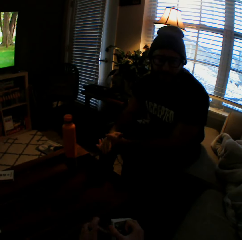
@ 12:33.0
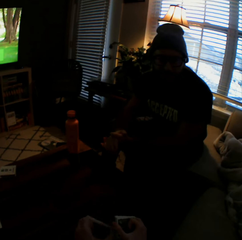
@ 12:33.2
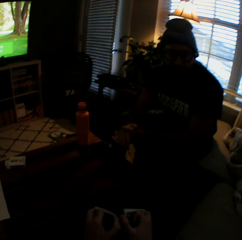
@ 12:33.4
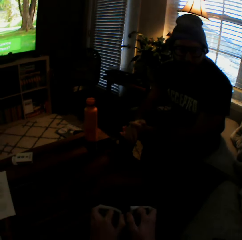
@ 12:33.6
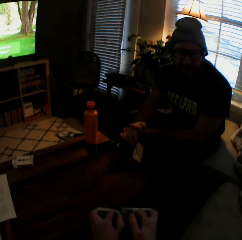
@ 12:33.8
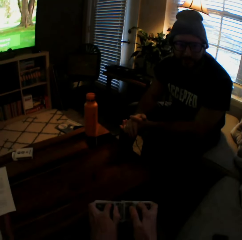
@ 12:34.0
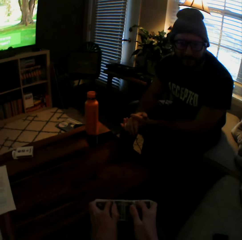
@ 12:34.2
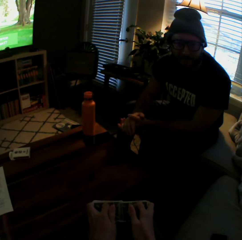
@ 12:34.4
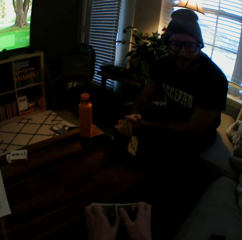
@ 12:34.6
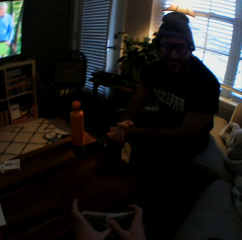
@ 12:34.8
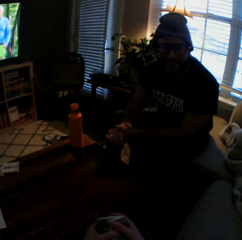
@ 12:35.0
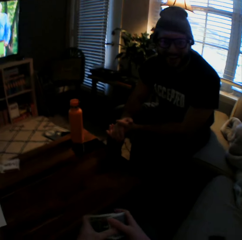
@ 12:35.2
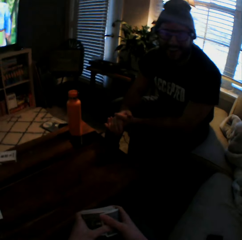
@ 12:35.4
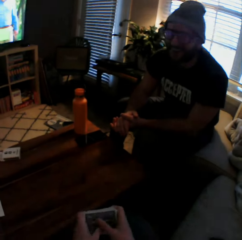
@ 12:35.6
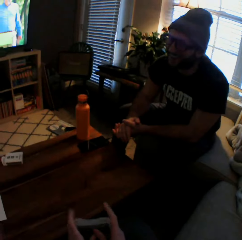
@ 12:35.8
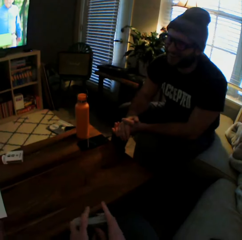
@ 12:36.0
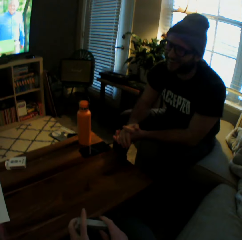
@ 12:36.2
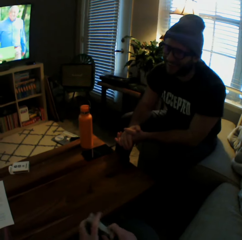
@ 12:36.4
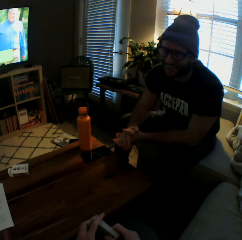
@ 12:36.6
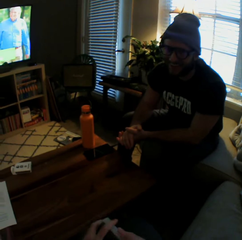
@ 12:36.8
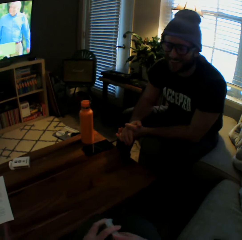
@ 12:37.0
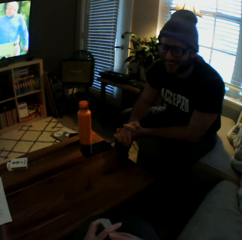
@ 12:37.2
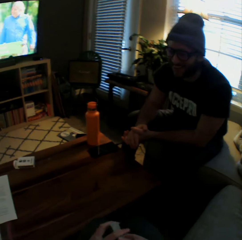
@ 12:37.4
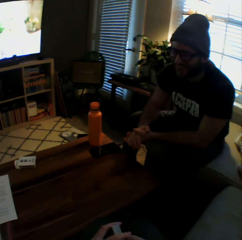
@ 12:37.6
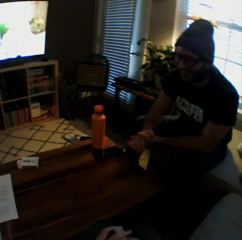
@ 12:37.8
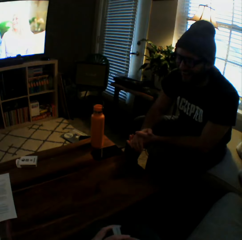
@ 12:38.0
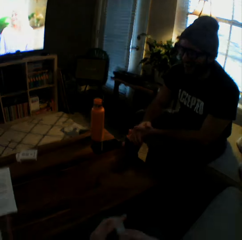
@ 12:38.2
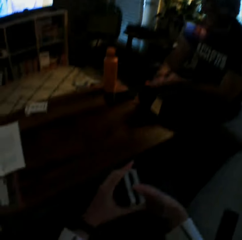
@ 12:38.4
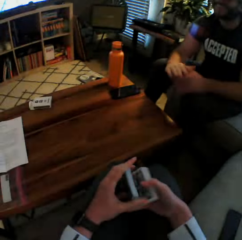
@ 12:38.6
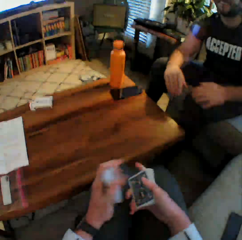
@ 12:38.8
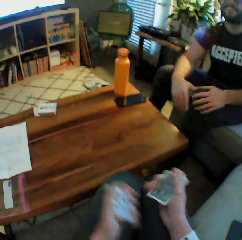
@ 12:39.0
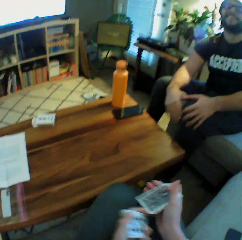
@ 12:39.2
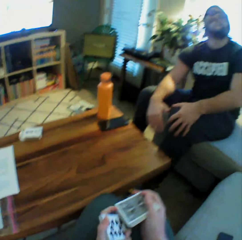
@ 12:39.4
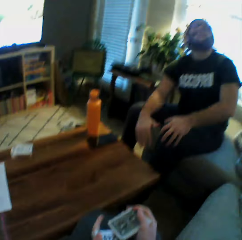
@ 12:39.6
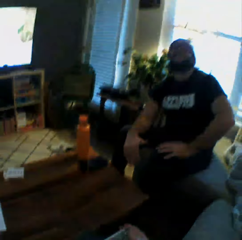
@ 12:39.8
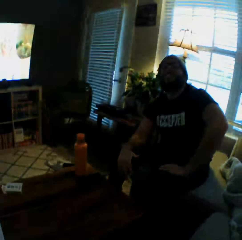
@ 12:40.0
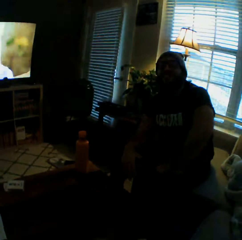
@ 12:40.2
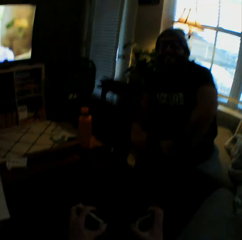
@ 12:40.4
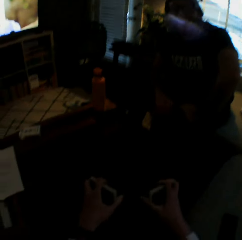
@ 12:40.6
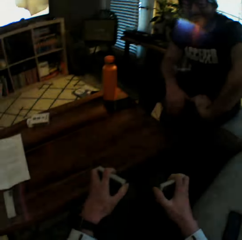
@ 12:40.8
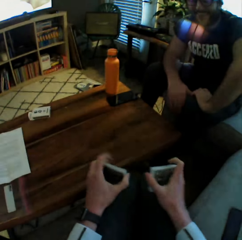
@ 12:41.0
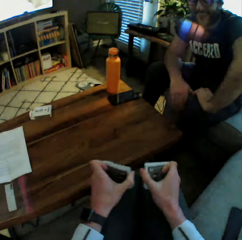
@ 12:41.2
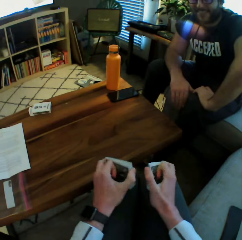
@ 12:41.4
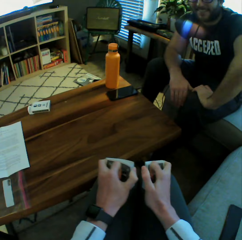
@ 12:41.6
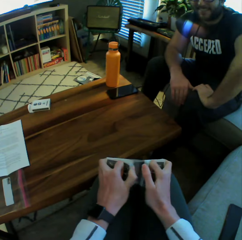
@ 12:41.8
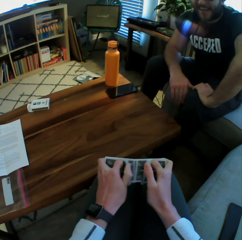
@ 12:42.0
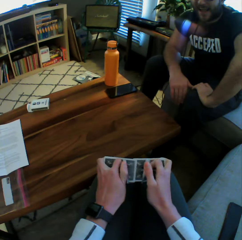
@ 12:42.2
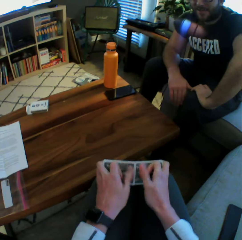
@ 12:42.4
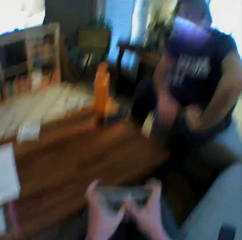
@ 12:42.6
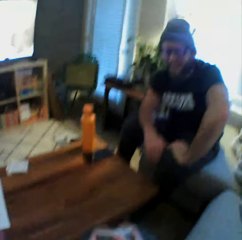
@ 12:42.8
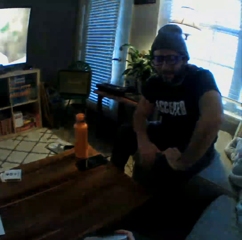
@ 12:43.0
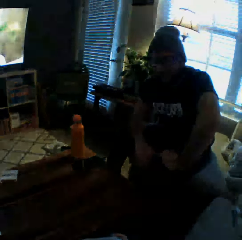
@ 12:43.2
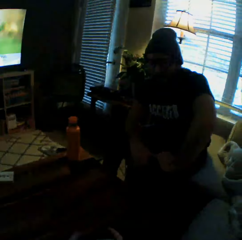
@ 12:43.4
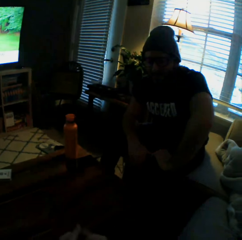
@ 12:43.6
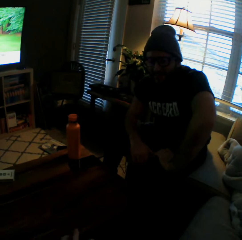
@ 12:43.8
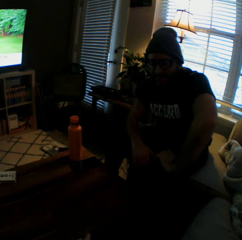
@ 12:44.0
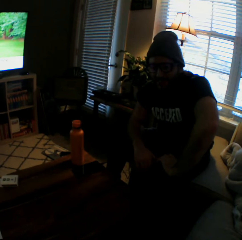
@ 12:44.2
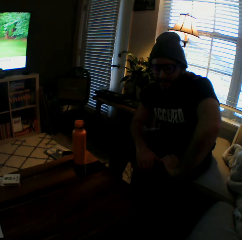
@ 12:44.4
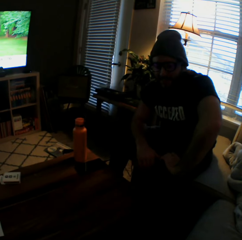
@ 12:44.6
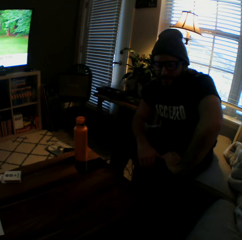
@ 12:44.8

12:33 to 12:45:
The camera wearer shuffles the cards on the table with both hands. They shuffle the cards above the table with both hands.

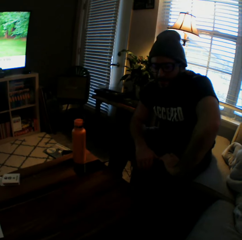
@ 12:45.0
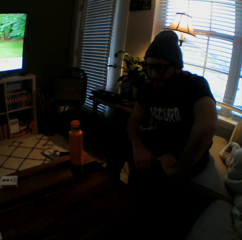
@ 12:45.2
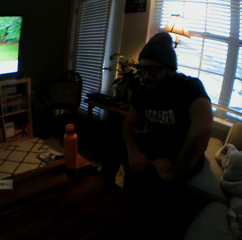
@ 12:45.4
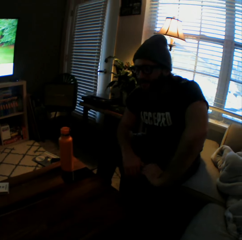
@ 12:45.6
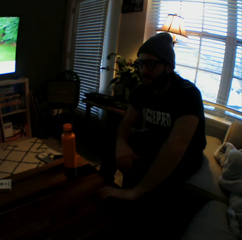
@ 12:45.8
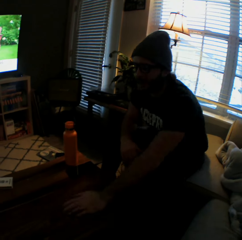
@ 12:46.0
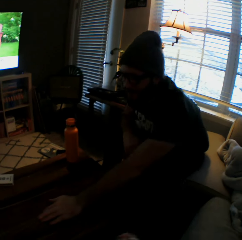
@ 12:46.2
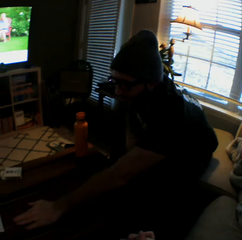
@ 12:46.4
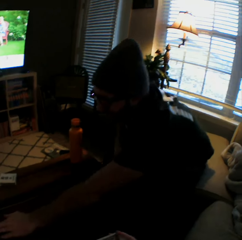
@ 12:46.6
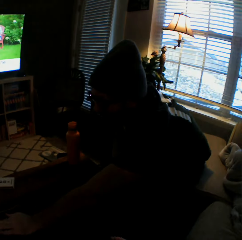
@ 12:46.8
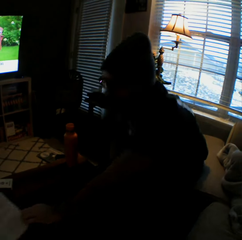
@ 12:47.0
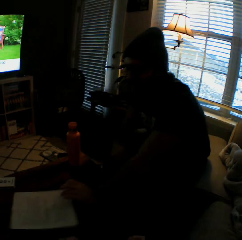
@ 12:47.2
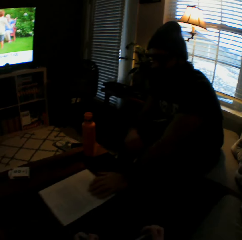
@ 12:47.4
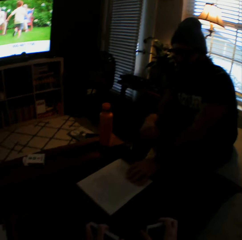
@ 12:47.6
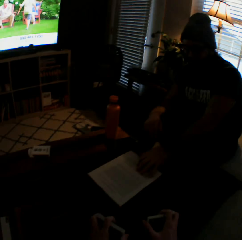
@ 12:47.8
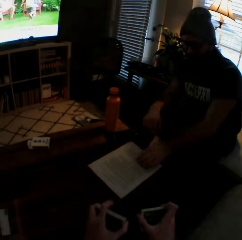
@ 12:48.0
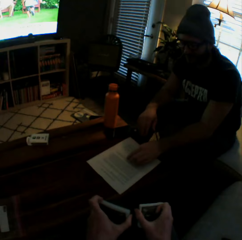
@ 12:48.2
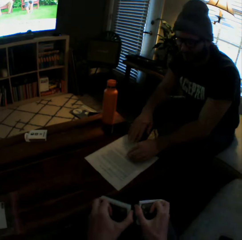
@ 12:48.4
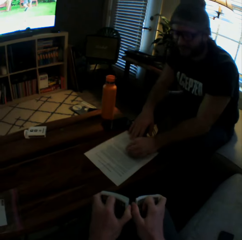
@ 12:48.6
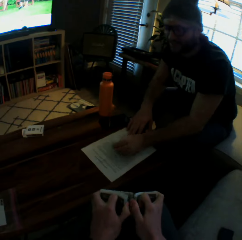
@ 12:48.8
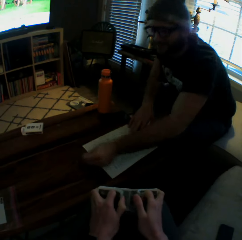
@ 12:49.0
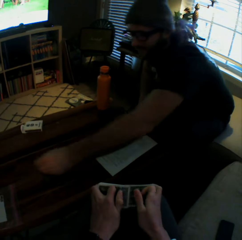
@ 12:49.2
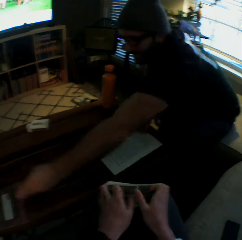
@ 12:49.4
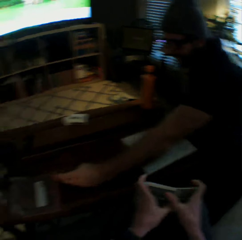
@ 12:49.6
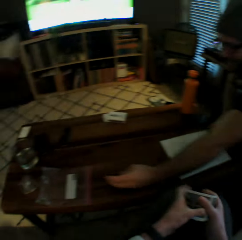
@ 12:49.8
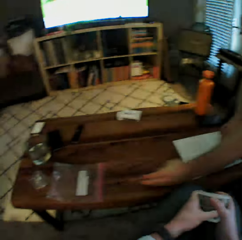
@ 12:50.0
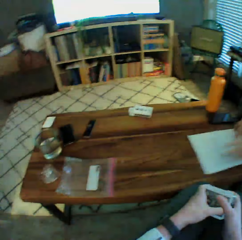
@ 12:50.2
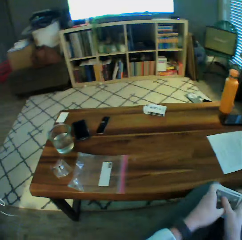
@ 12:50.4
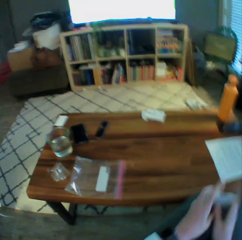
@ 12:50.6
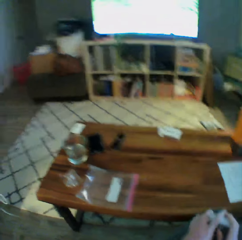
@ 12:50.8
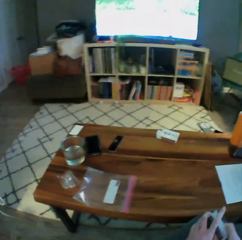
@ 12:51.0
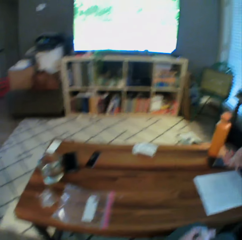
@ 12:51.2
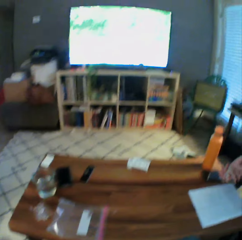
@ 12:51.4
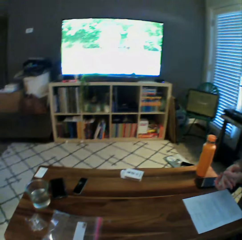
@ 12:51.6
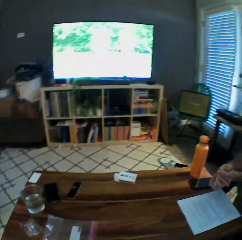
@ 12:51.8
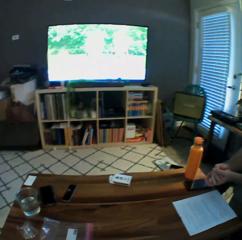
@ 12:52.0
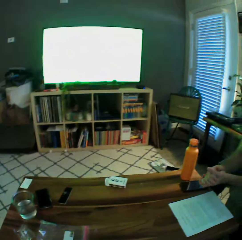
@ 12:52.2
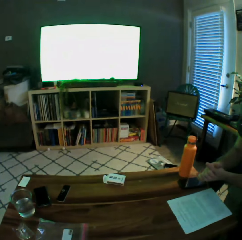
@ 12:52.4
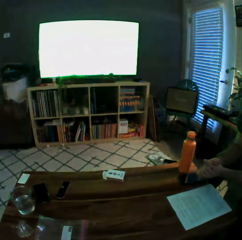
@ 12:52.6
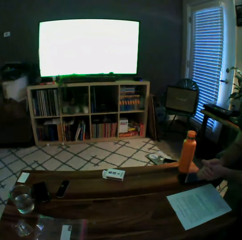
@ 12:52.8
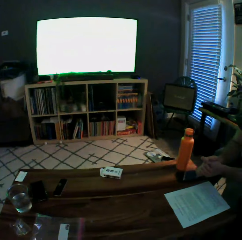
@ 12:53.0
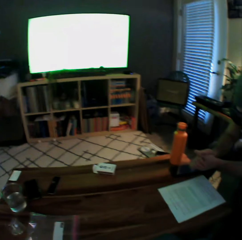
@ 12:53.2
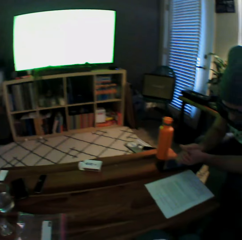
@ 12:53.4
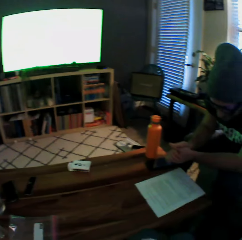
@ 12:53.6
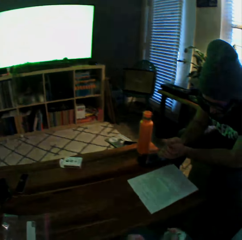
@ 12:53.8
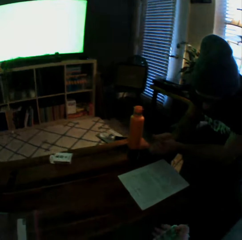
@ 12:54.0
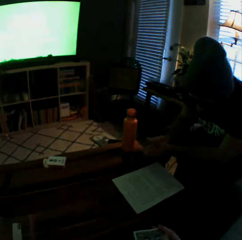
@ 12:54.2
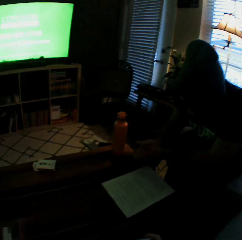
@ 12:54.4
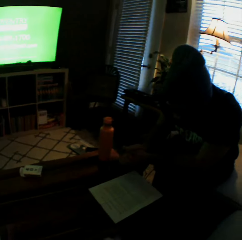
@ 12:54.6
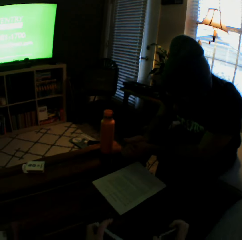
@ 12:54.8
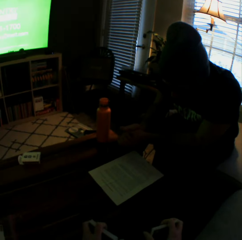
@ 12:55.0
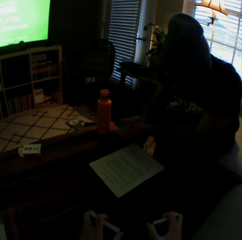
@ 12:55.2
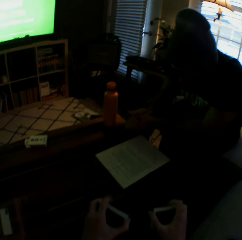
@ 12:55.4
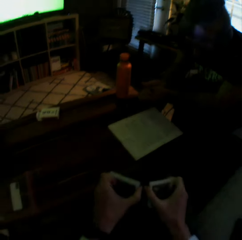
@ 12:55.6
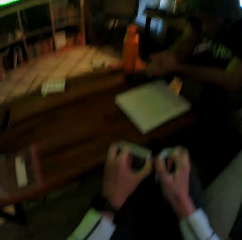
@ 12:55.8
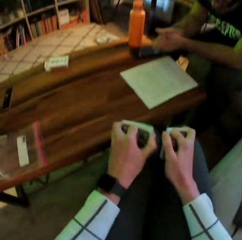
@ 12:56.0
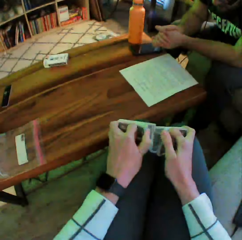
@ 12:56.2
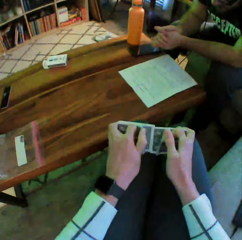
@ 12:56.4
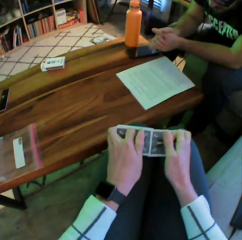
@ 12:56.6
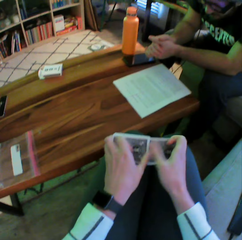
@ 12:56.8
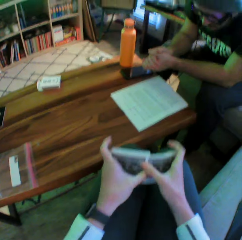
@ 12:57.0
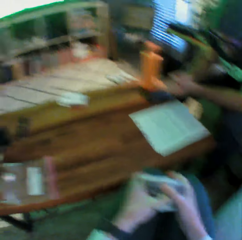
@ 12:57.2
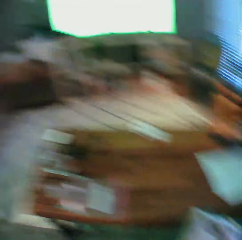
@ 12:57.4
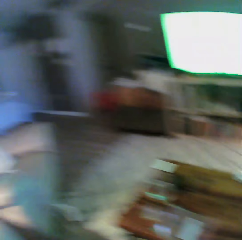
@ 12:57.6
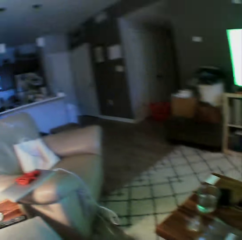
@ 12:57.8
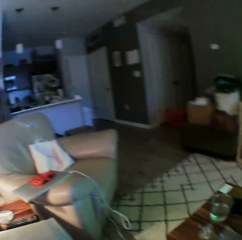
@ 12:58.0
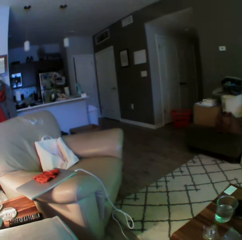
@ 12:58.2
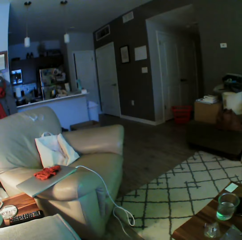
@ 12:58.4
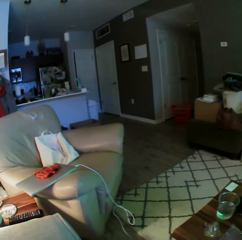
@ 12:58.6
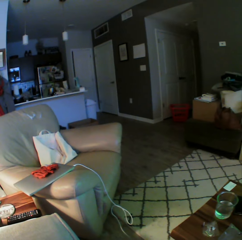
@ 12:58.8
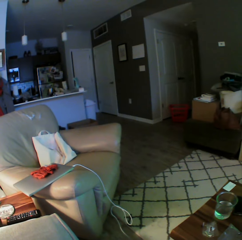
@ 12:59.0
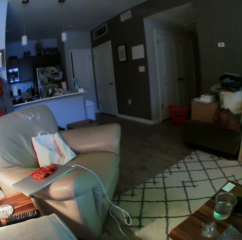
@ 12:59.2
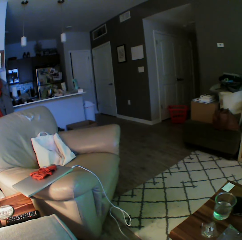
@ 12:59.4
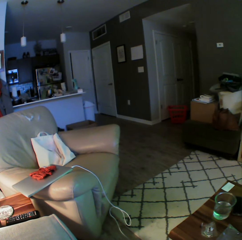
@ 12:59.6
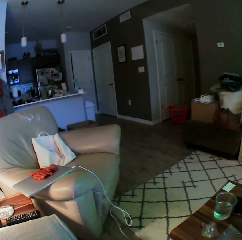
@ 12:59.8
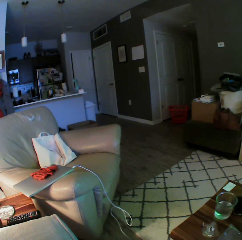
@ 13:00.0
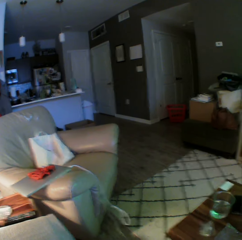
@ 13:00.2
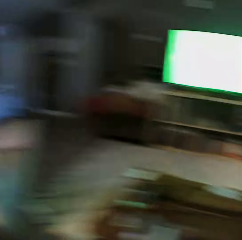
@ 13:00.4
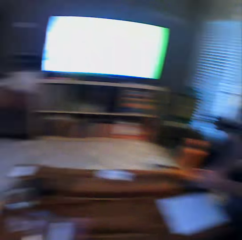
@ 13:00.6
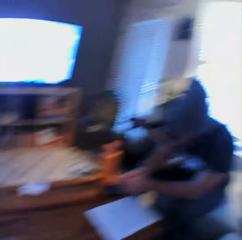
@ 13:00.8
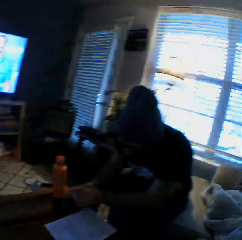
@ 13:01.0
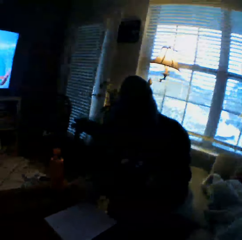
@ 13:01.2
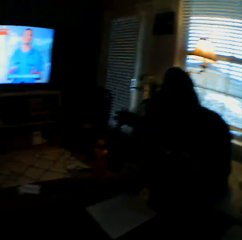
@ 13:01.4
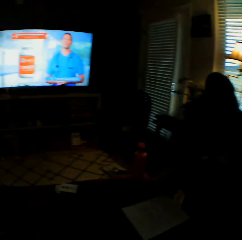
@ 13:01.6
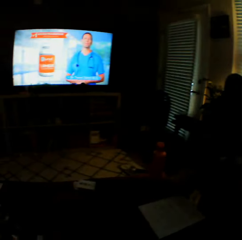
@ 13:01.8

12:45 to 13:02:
The camera wearer arranges the play cards. A man slides his left hand across the table. The man moves the booklet closer. The man holds a paper on the table with his left hand. The man slides his left hand across the table. The camera wearer looks around the house. The man reads the paper on the table. The camera wearer shuffles the cards on her lap with both hands.
